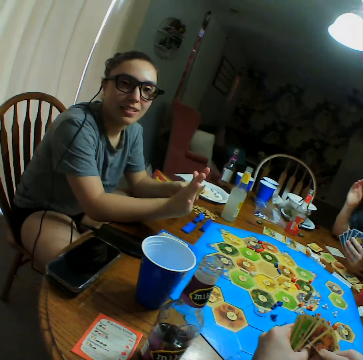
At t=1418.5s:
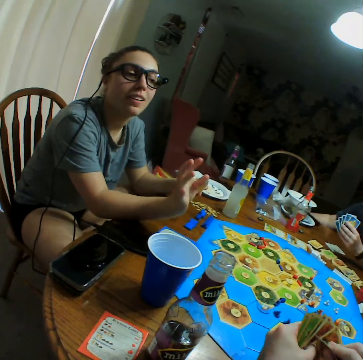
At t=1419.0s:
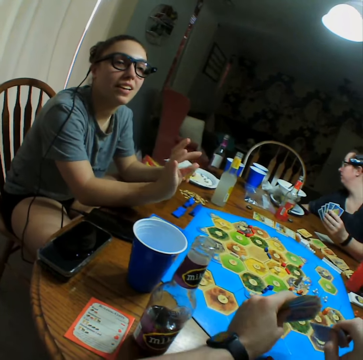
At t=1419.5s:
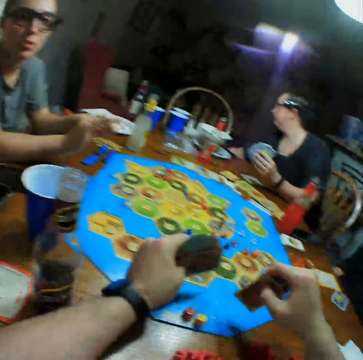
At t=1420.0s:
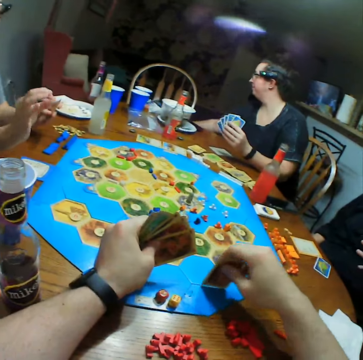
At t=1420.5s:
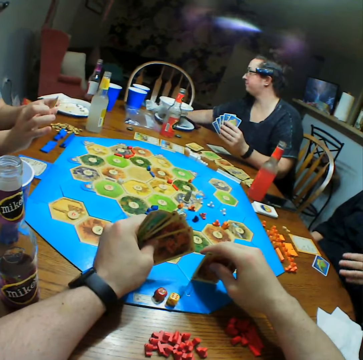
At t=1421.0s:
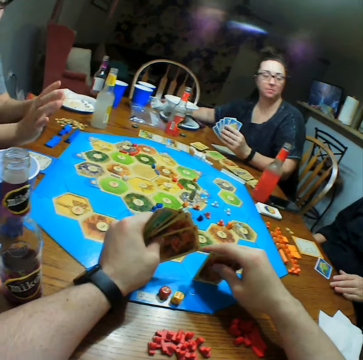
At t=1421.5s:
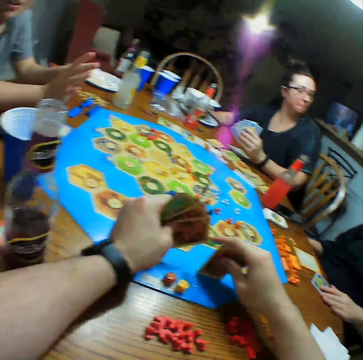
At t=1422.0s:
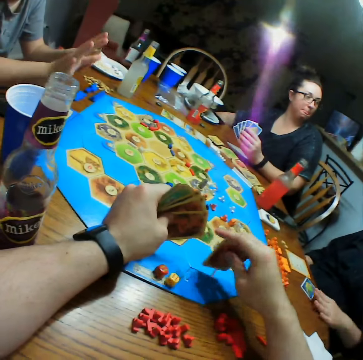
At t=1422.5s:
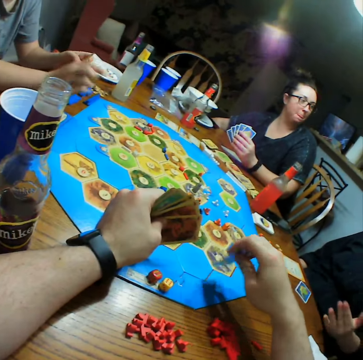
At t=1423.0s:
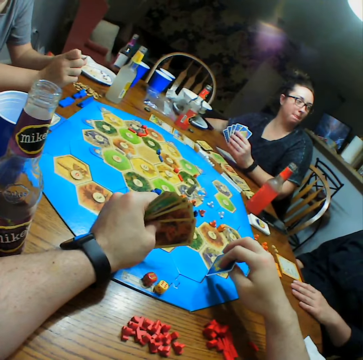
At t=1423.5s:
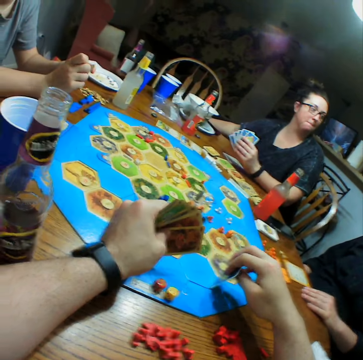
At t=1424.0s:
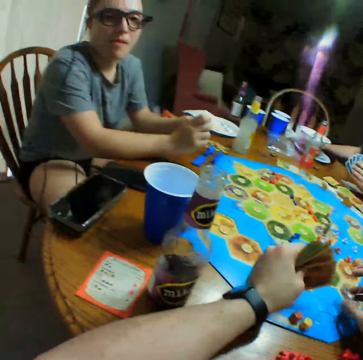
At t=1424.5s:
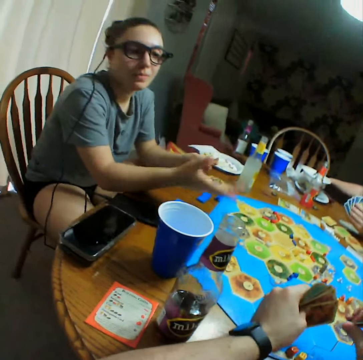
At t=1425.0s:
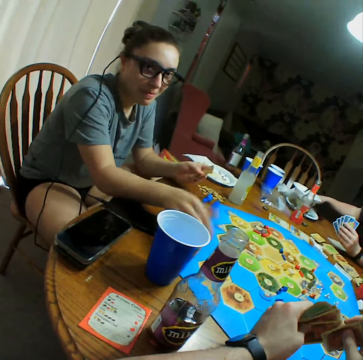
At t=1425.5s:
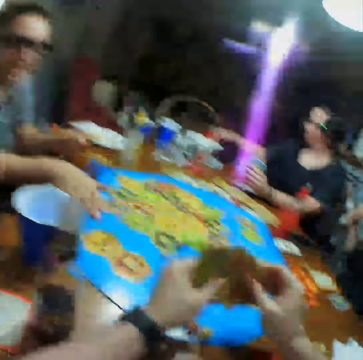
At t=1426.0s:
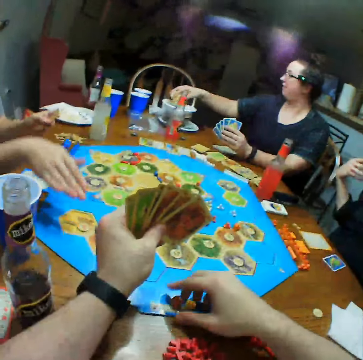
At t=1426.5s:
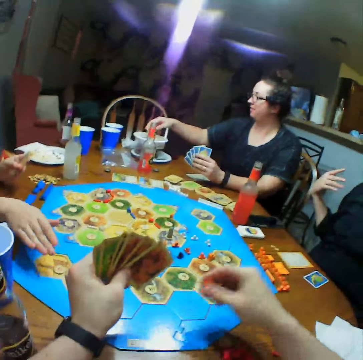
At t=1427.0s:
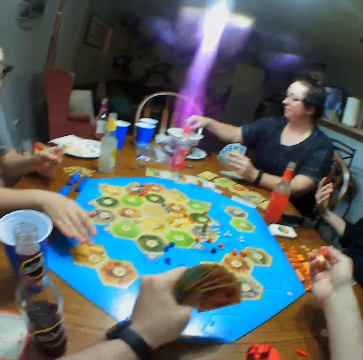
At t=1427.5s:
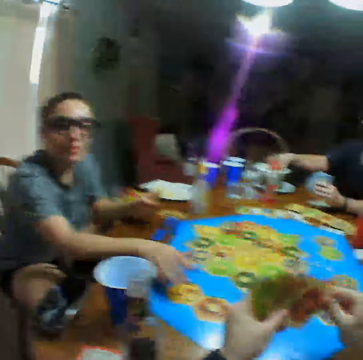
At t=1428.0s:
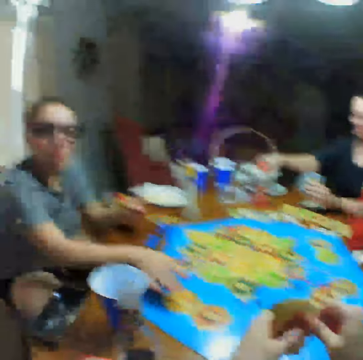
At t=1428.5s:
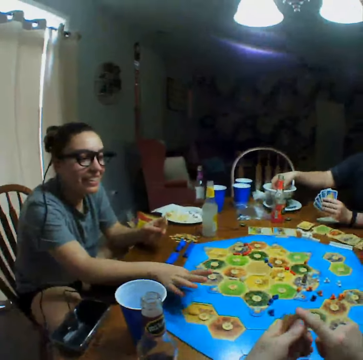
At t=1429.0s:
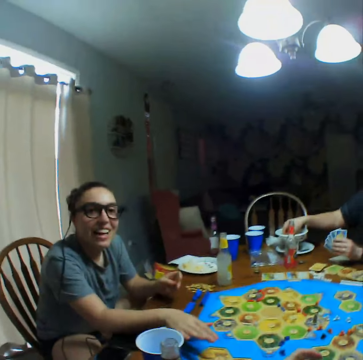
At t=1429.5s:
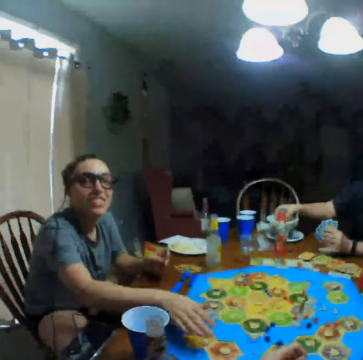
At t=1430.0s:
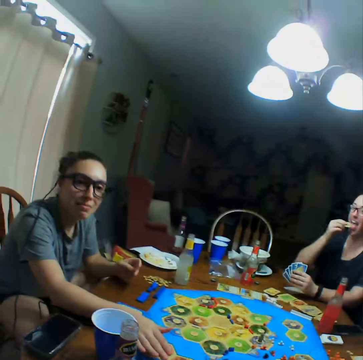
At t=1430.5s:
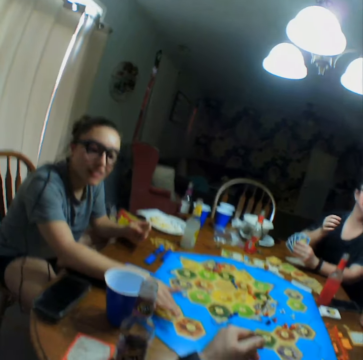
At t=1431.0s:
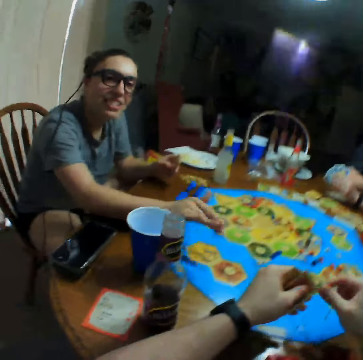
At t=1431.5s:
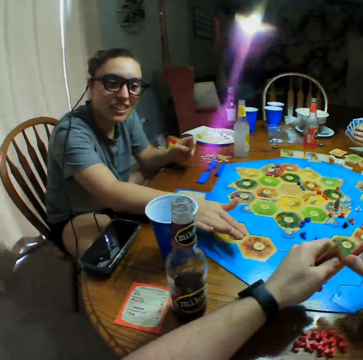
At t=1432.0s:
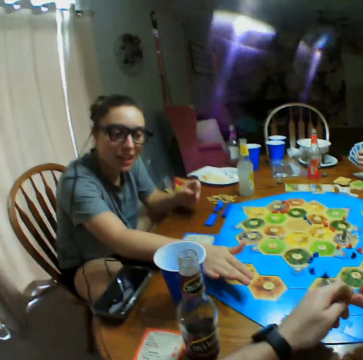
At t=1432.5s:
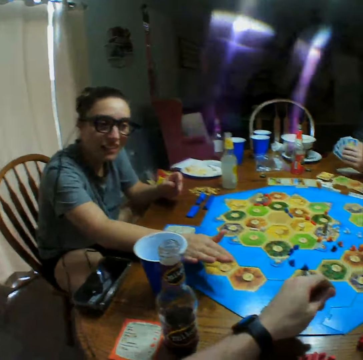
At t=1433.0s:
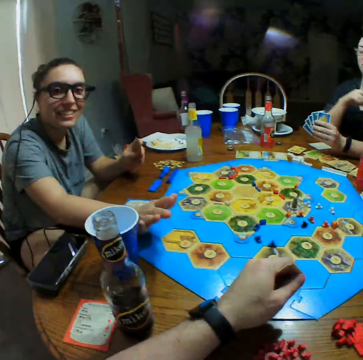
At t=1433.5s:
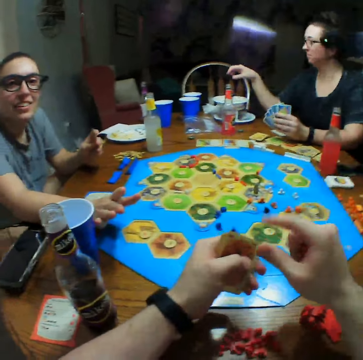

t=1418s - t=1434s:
A person picks more crisps. The camera wearer takes the dice on the table. The person adds crisps in the bowl. The camera wearer holds cards. The person takes crisps and wipes hands.

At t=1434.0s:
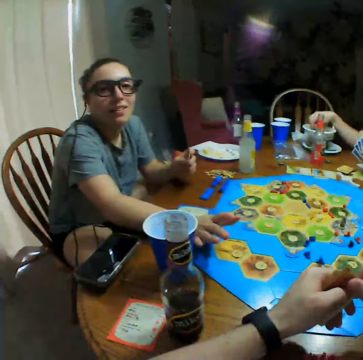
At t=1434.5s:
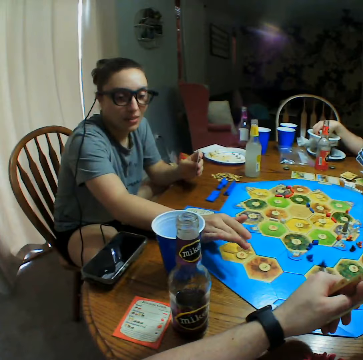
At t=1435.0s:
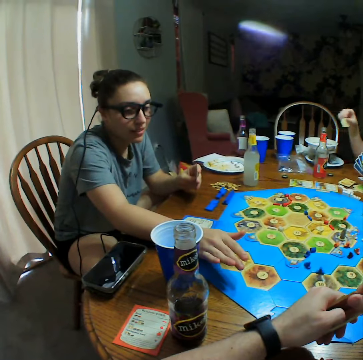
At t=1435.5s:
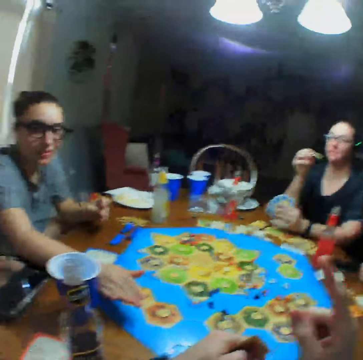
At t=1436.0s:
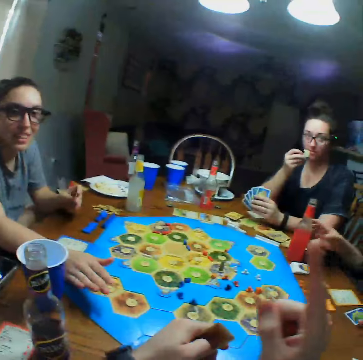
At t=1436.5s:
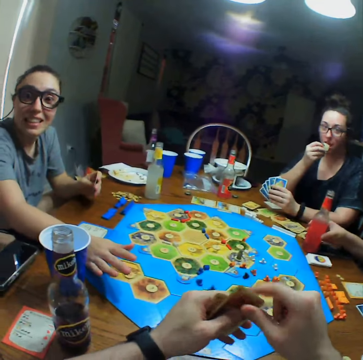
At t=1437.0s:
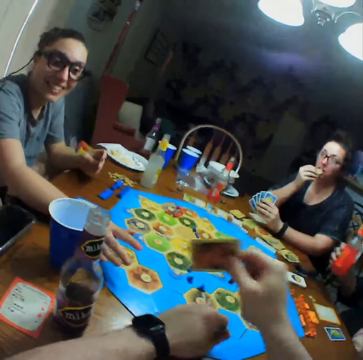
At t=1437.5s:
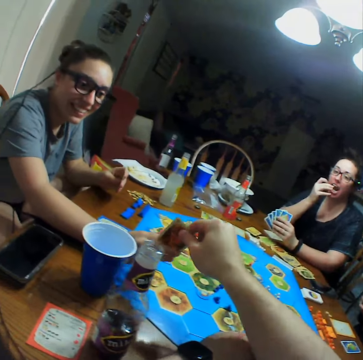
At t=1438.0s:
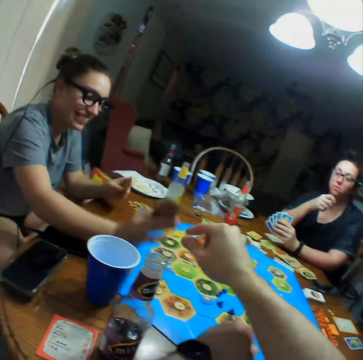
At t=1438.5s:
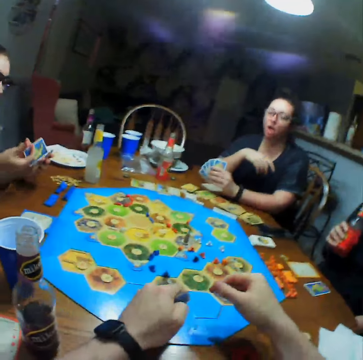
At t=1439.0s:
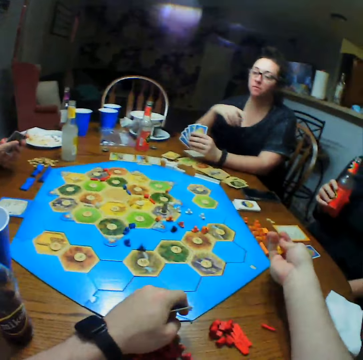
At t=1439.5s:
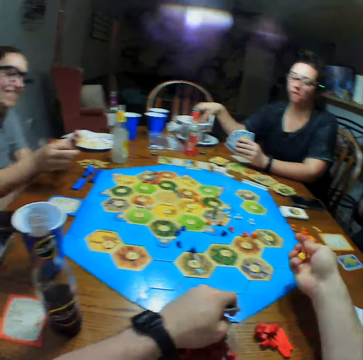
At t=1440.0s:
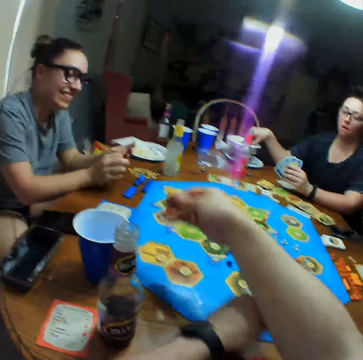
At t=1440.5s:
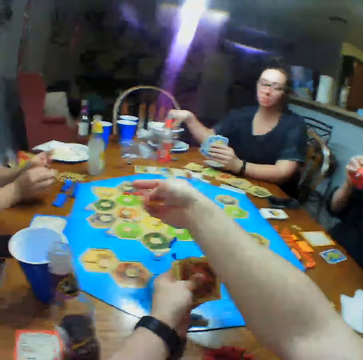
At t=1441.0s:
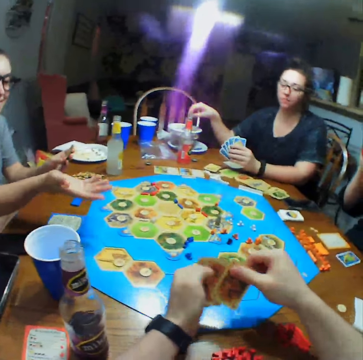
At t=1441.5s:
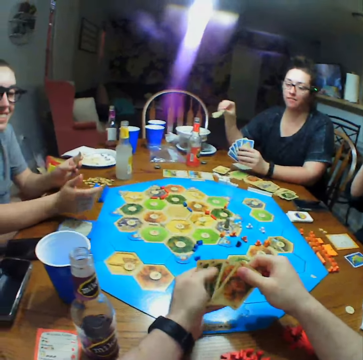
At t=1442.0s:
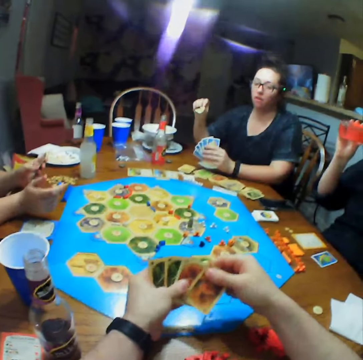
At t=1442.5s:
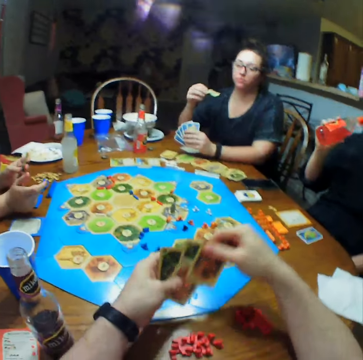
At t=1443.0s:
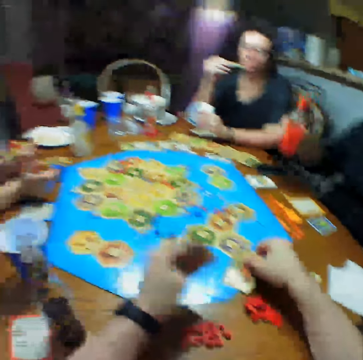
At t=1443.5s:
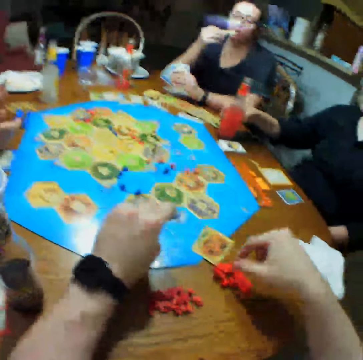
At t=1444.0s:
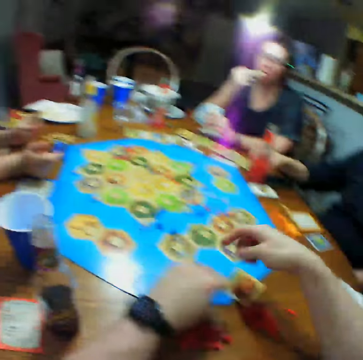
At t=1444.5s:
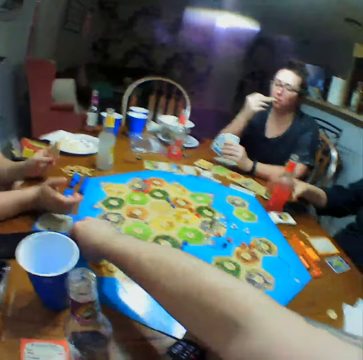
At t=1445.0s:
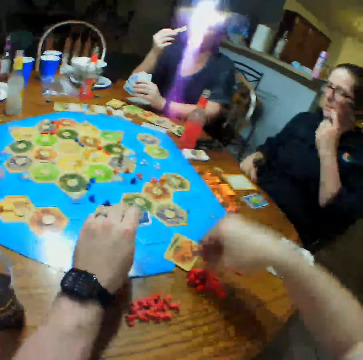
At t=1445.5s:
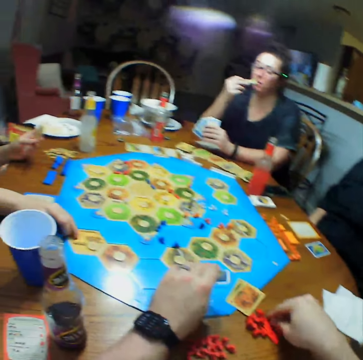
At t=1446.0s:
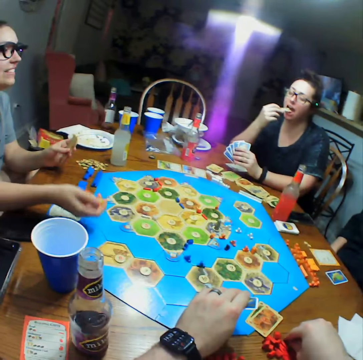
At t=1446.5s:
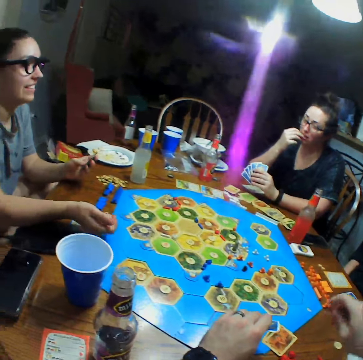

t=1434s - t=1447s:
A person picks crisps. The camera wearer points at the person. They give another person the card. The other person holds the card. The camera wearer shakes the dice. The first person picks the crisps. The camera wearer selects cards and puts cards on the table. The first person eats the crisps. A third person puts a bottle on the table. The camera wearer points at the die. The second person picks up the dice.

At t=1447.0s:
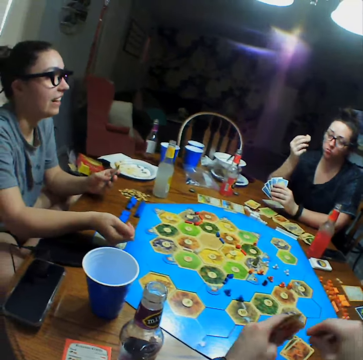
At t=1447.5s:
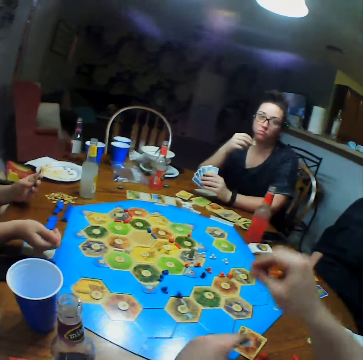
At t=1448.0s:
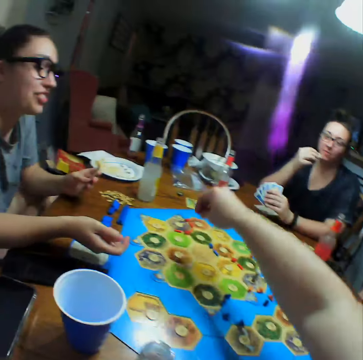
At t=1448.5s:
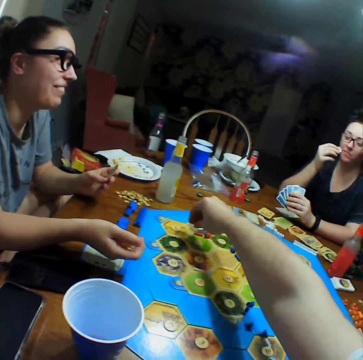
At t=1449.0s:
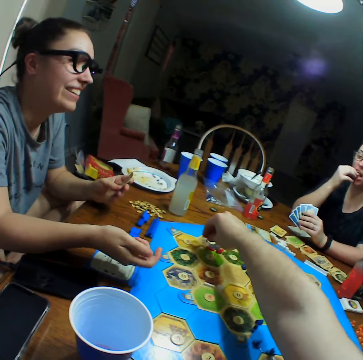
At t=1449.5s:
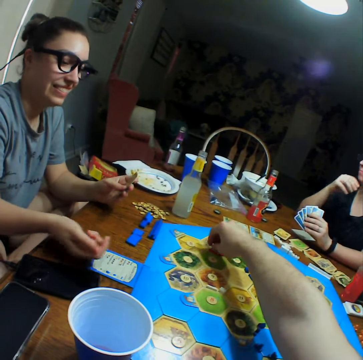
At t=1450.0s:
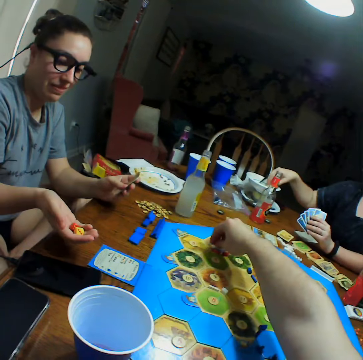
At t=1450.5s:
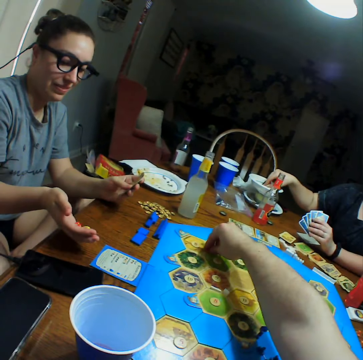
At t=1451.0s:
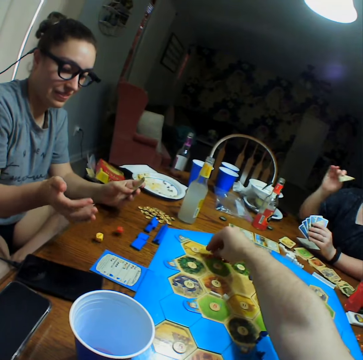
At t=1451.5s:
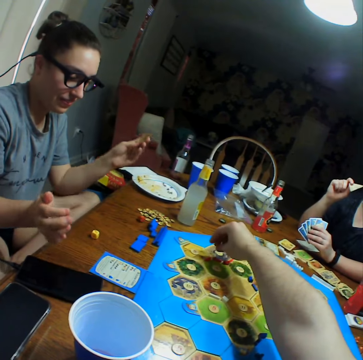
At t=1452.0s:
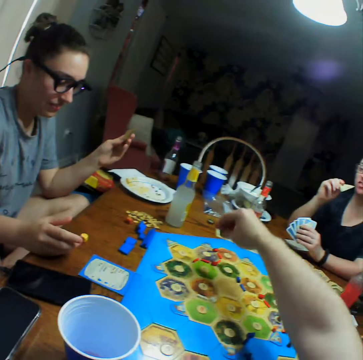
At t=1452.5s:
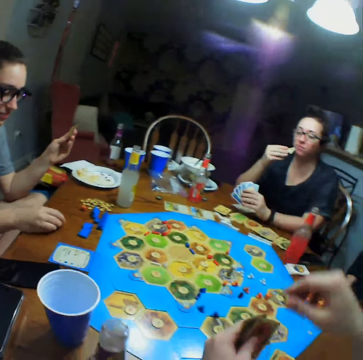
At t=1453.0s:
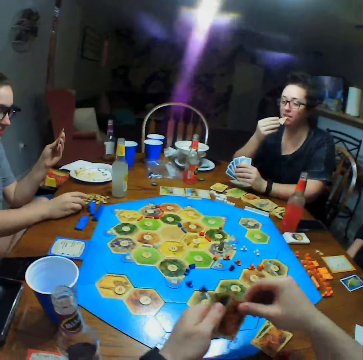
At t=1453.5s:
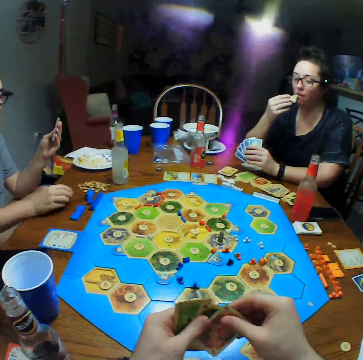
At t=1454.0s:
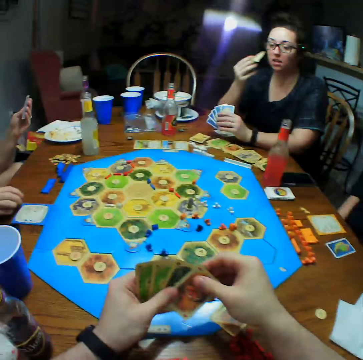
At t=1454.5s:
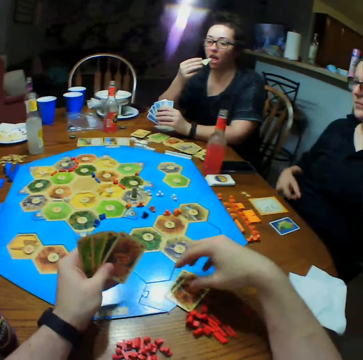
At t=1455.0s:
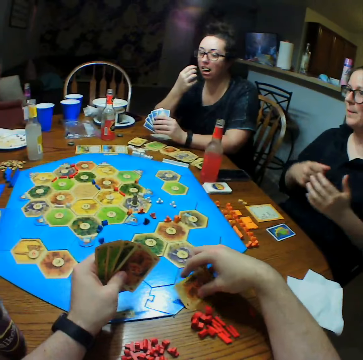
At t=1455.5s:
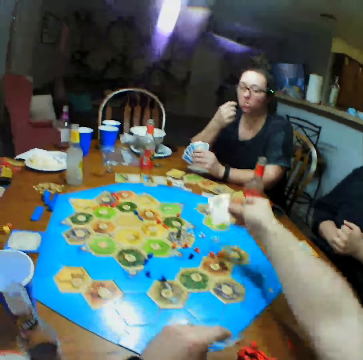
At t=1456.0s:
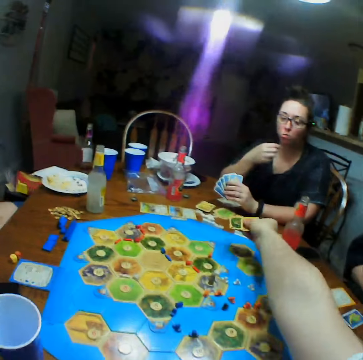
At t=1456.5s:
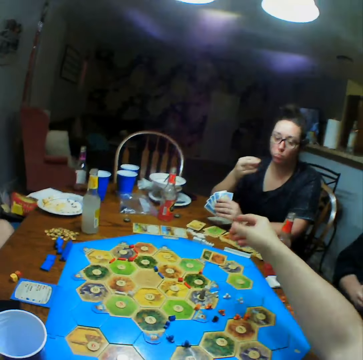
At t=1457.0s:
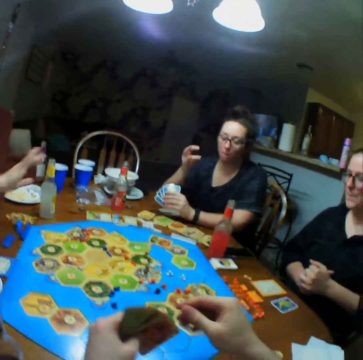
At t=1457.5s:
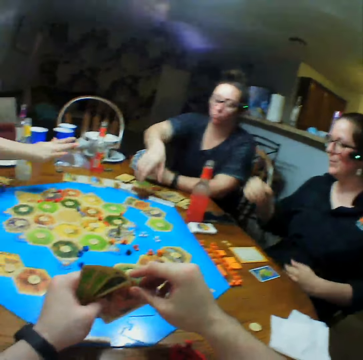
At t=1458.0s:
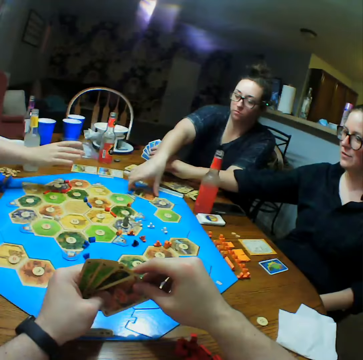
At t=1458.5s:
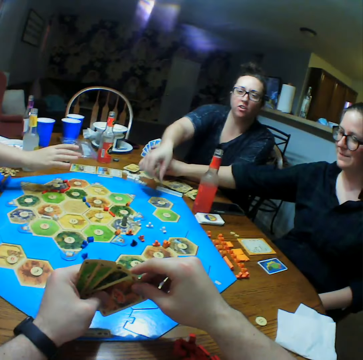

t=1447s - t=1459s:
The camera wearer moves the hand. They move something on the board game. They put dice on the monopoly board. A person throws the dice on the table. The person picks the dice. Another person eats crisps. The camera wearer selects cards, picks a card, gives the card to the other person, drops the card on the board, and holds the card. The other person picks the cards. The first person stretches hands. A third person picks a card.
